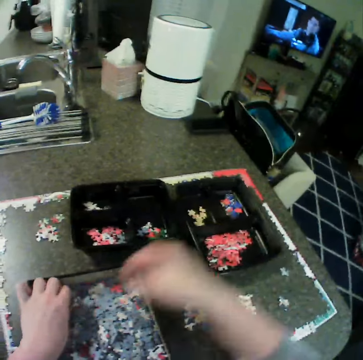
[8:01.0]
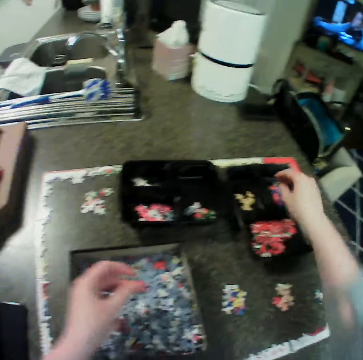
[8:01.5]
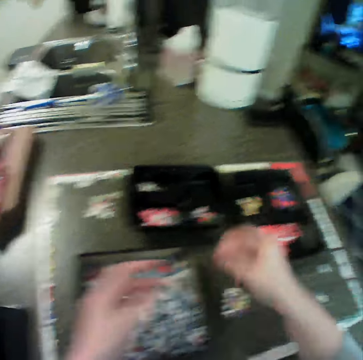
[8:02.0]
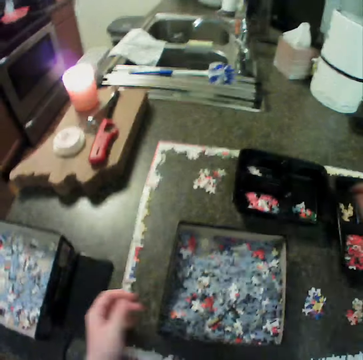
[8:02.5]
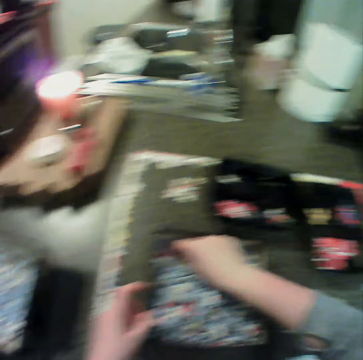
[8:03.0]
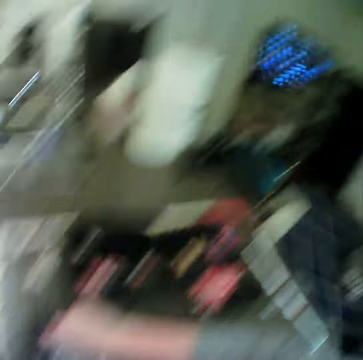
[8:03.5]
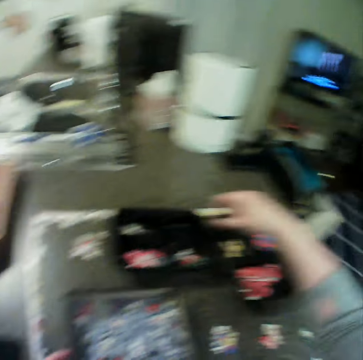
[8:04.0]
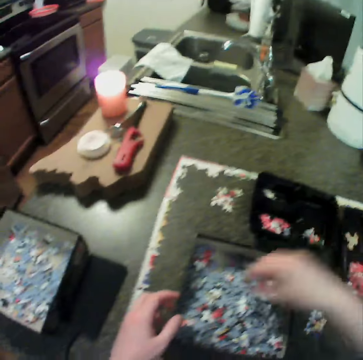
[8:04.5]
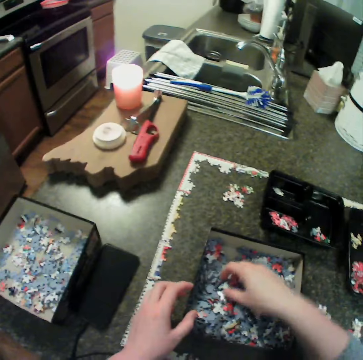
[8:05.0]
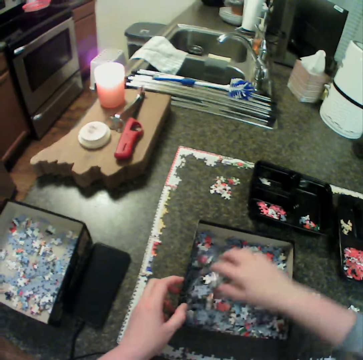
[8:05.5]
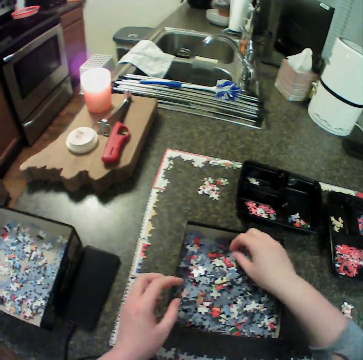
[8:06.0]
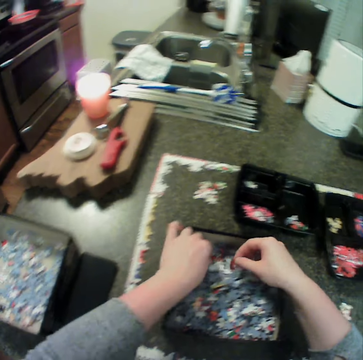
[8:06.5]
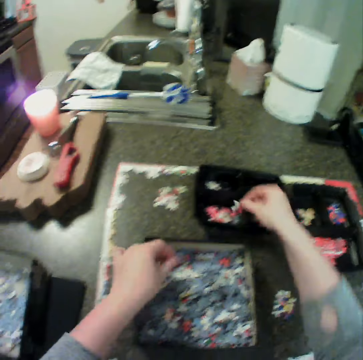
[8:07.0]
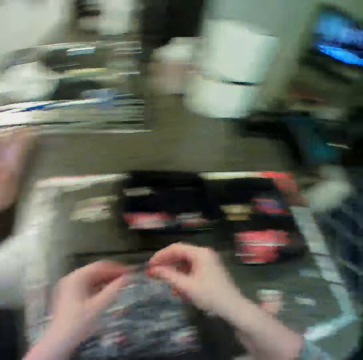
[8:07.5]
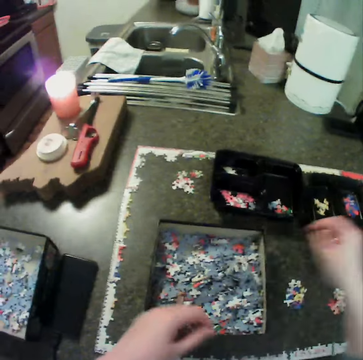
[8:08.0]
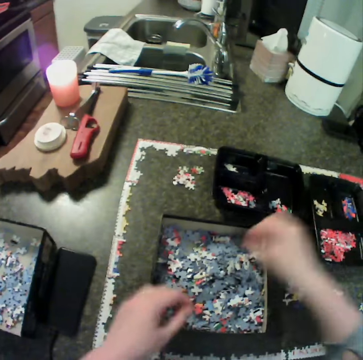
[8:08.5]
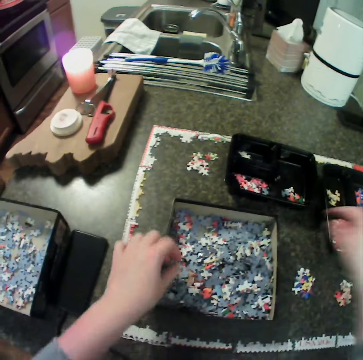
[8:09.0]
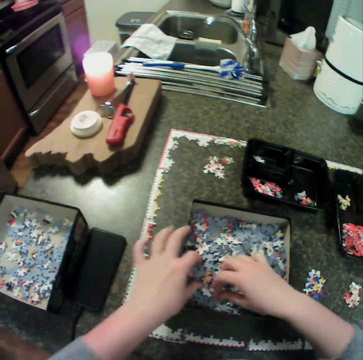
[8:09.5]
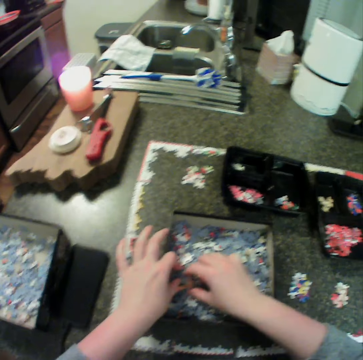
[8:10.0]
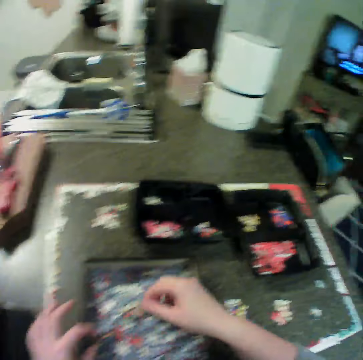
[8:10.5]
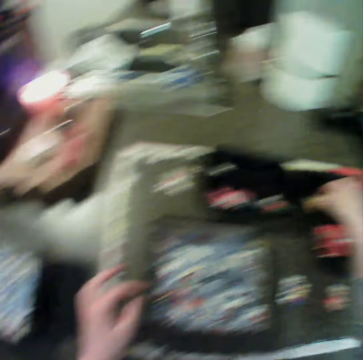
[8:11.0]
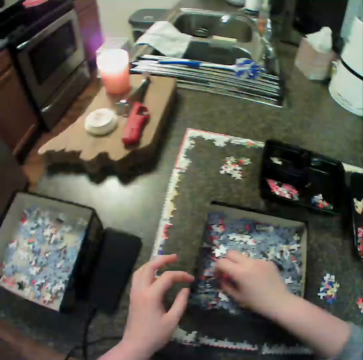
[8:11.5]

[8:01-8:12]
The camera wearer moves jigsaw pieces from the first box to the second bowl. They move jigsaw pieces from the first box to the first bowl.

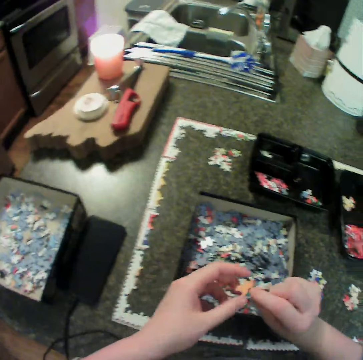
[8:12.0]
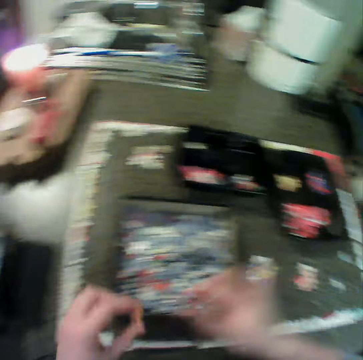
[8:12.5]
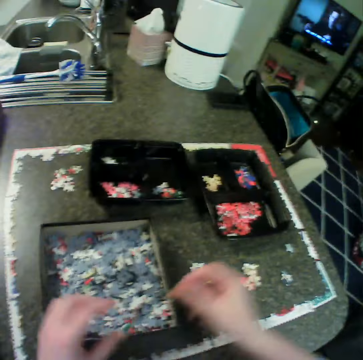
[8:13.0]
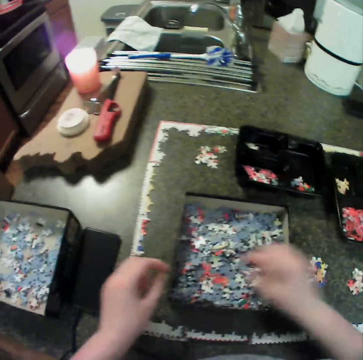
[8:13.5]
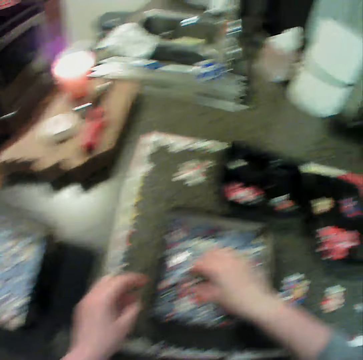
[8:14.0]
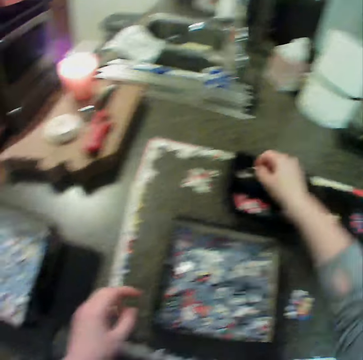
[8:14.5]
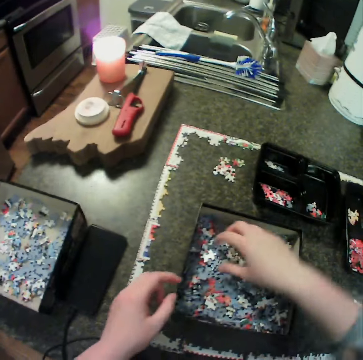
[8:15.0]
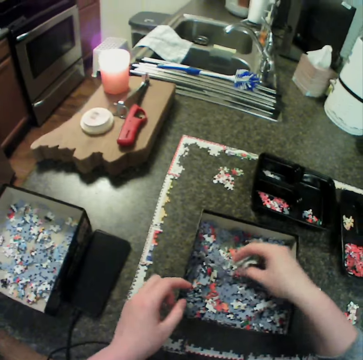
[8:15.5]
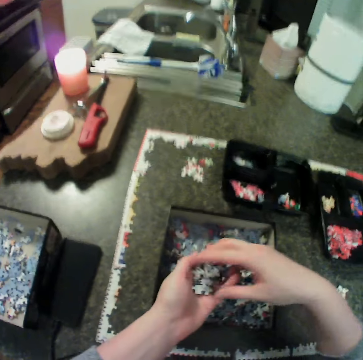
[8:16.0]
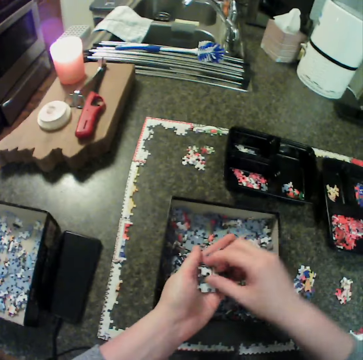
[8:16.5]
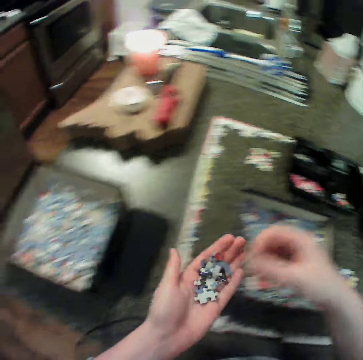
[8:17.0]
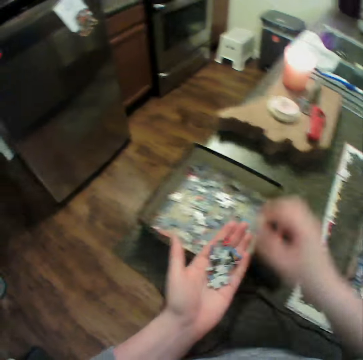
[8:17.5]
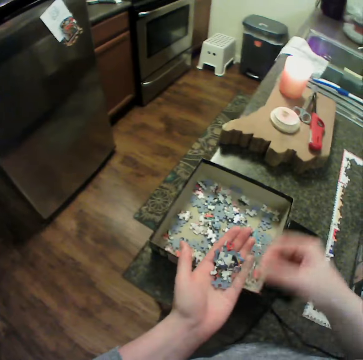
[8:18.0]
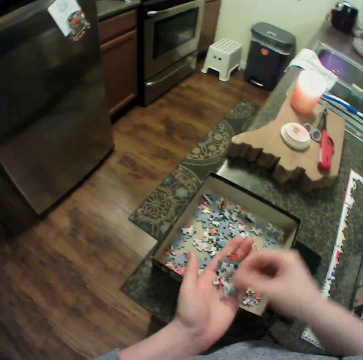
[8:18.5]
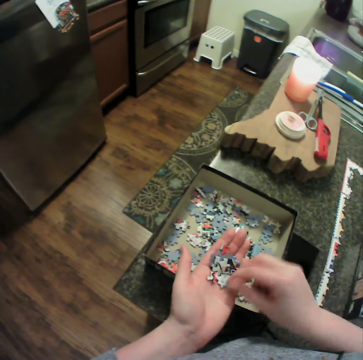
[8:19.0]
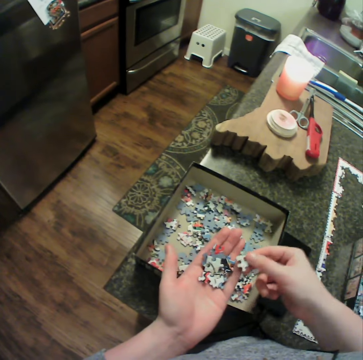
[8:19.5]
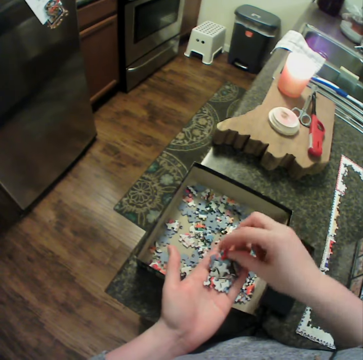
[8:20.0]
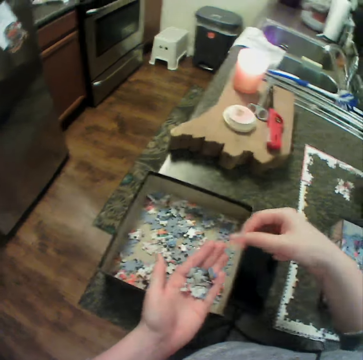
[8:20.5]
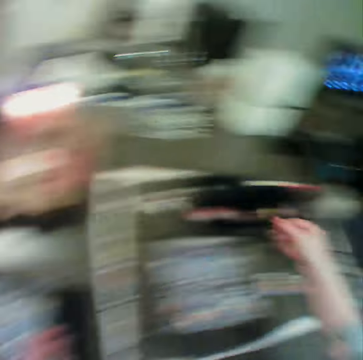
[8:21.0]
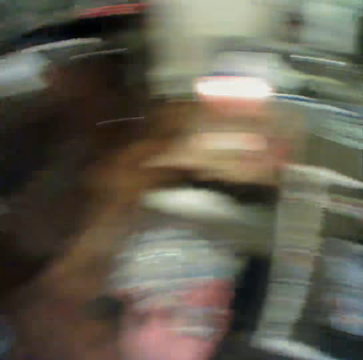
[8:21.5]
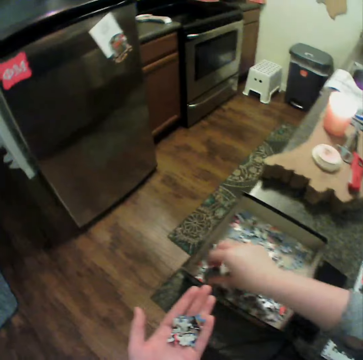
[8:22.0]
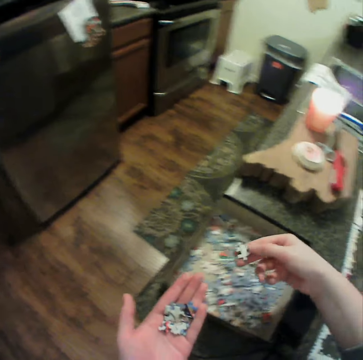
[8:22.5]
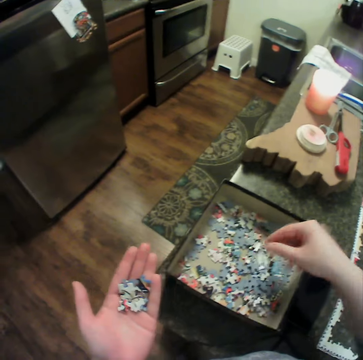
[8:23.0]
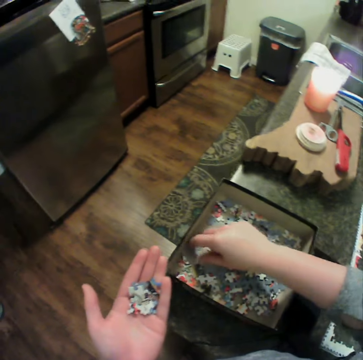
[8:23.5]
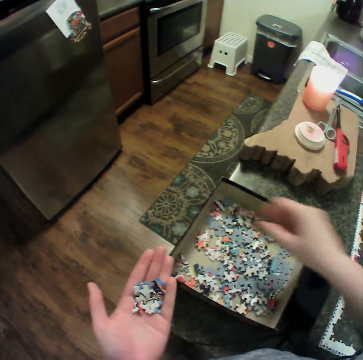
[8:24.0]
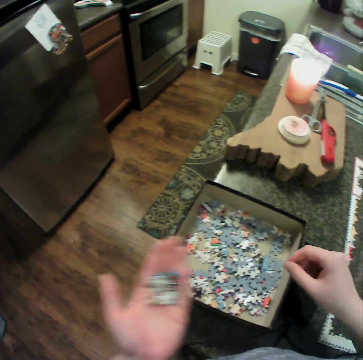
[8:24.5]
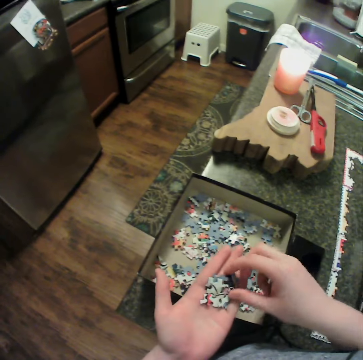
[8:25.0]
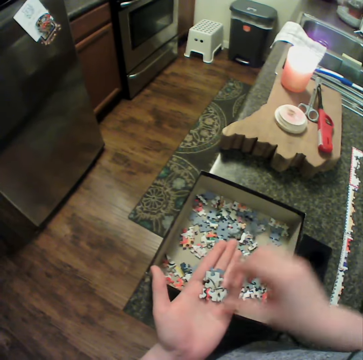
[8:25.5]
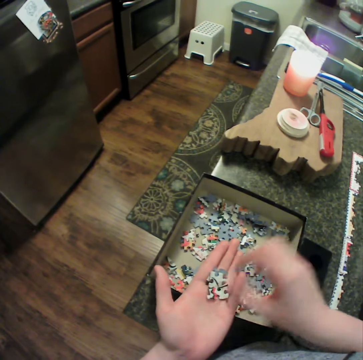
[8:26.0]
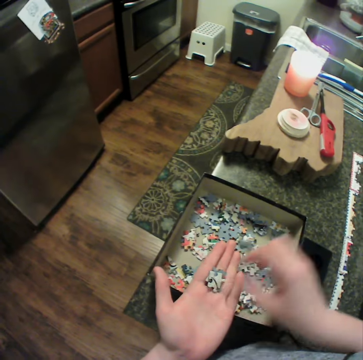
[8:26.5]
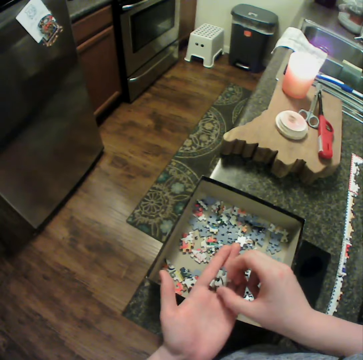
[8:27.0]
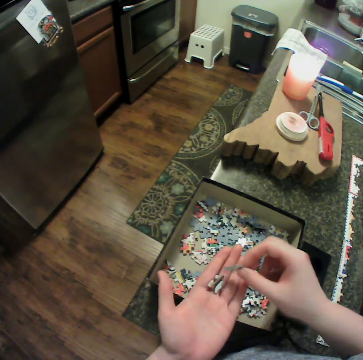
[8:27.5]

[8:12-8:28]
The camera wearer moves jigsaw pieces from the first box to the table. She moves jigsaw pieces from the first box to the second bowl. She picks up jigsaw pieces from the first box. She drops the pieces in her left hand. She moves jigsaw pieces from her left hand to the second box. She moves jigsaw pieces from her left hand to the first bowl. She moves the pieces in the second box. She picks up a puzzle piece. She moves jigsaw pieces from her left hand to the second box.

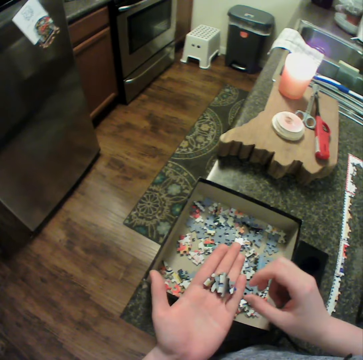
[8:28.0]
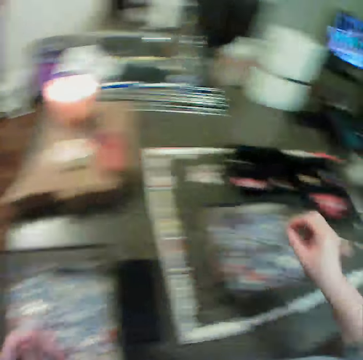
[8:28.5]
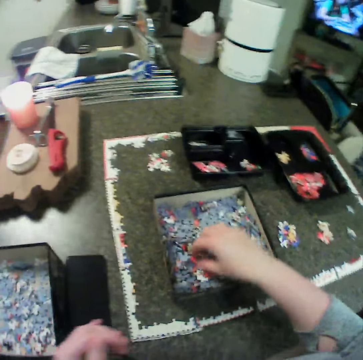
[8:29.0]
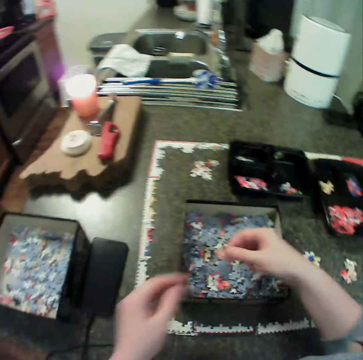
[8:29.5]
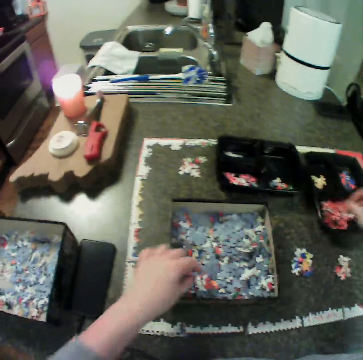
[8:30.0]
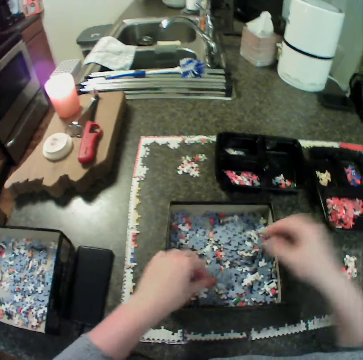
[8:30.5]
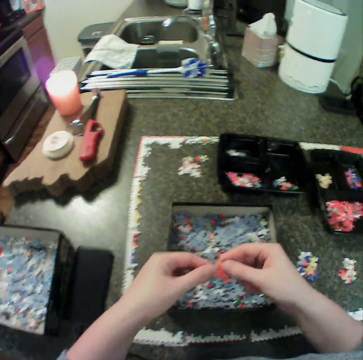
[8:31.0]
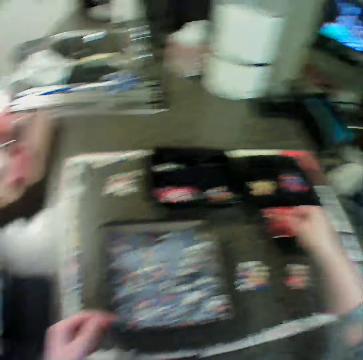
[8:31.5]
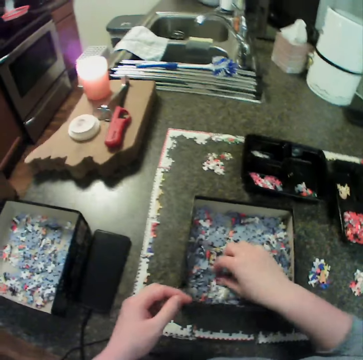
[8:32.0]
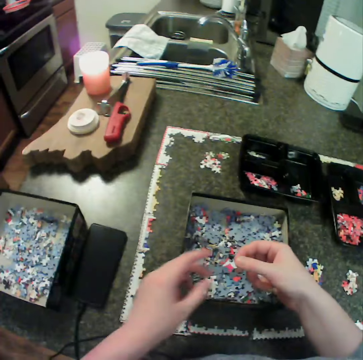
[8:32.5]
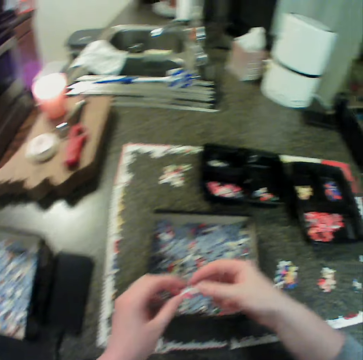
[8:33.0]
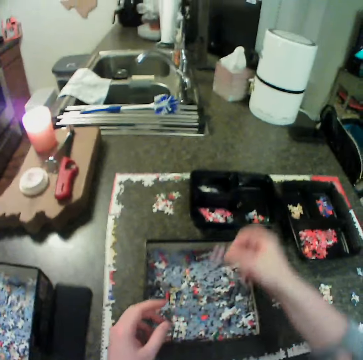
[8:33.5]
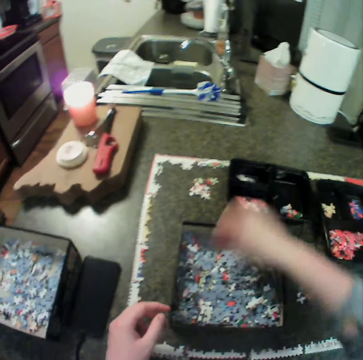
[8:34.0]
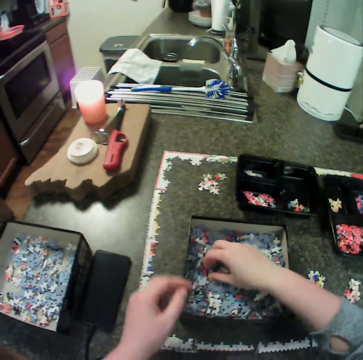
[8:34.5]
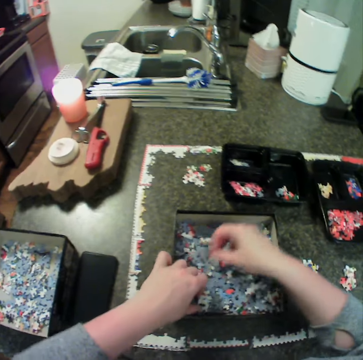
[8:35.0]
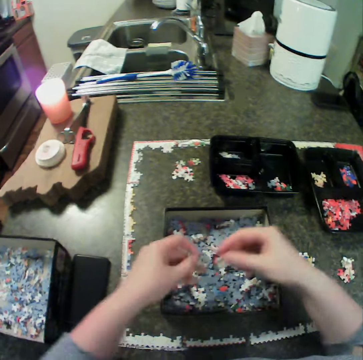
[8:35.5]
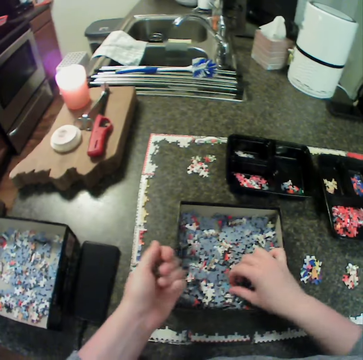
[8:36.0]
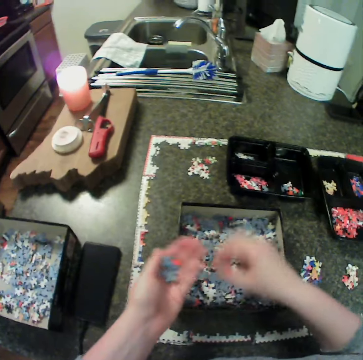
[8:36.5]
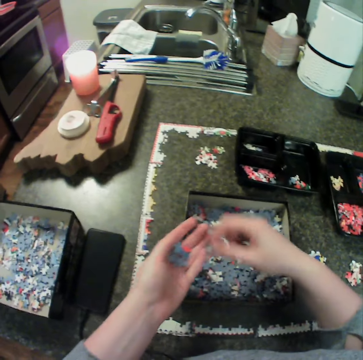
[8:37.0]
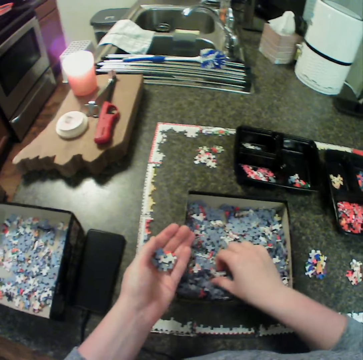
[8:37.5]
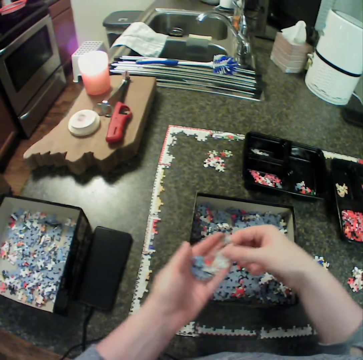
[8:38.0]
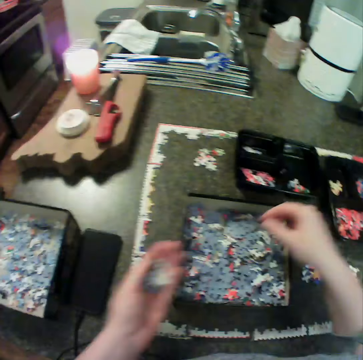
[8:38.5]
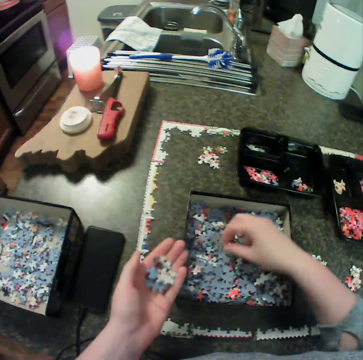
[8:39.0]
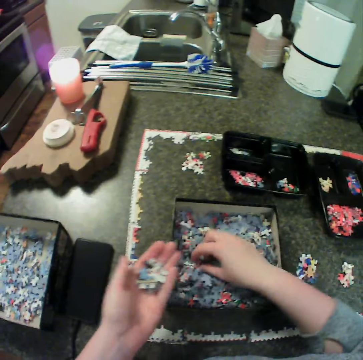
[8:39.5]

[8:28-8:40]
The camera wearer drops the pieces in the second box. She picks up a puzzle piece. She moves jigsaw pieces from the first box to the first bowl. She moves jigsaw pieces from the first box to the second bowl. She moves jigsaw pieces from the first box to her left hand.
